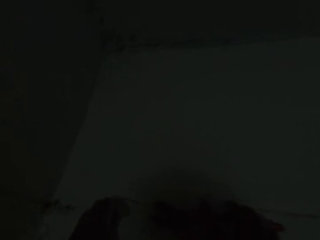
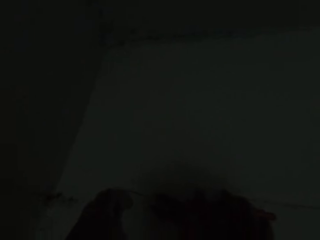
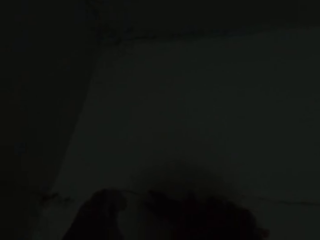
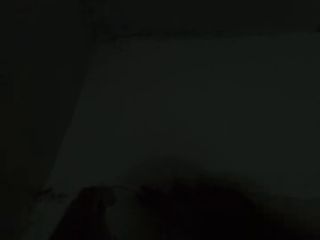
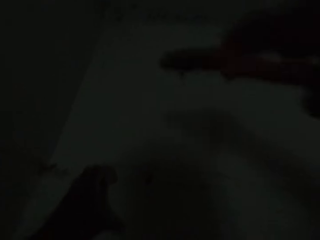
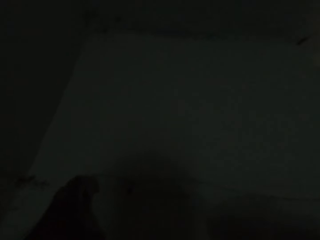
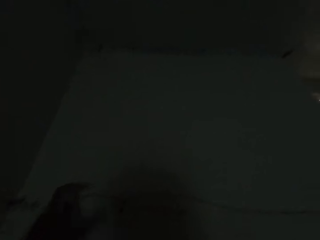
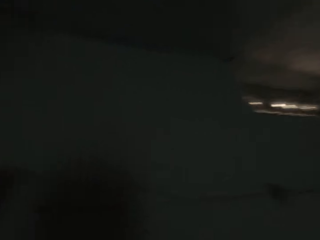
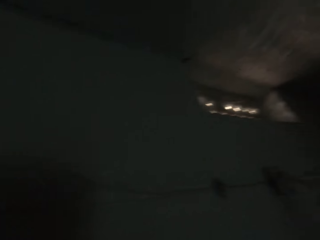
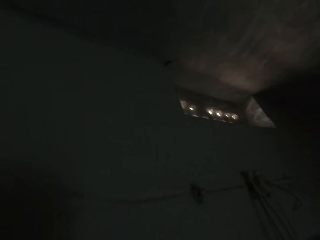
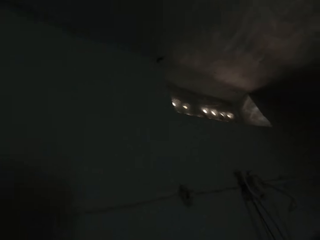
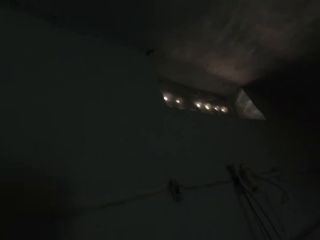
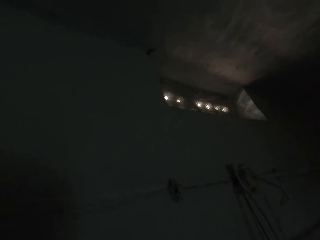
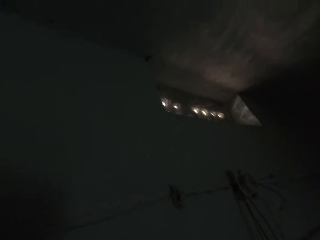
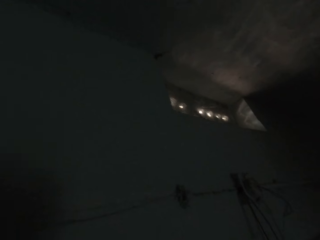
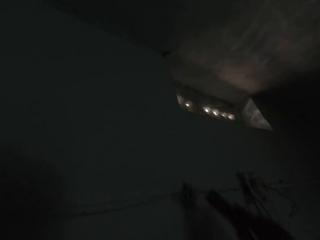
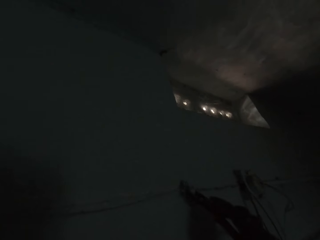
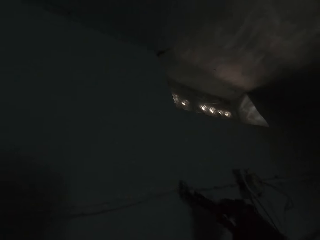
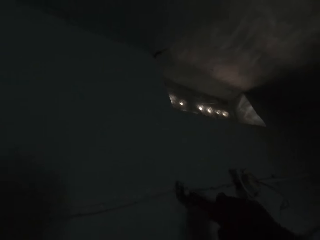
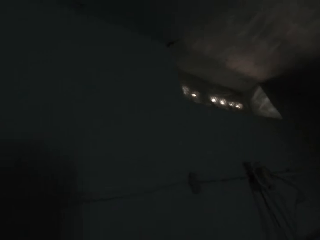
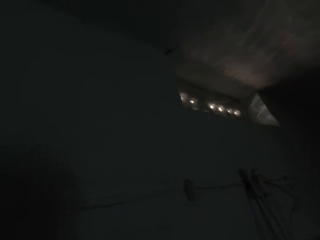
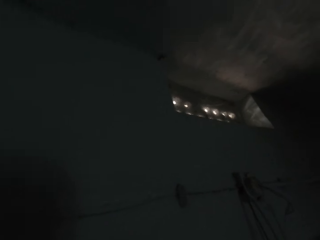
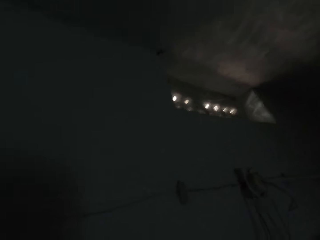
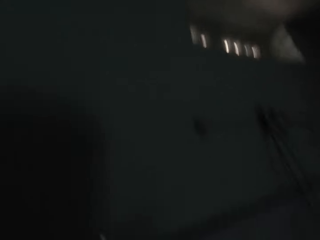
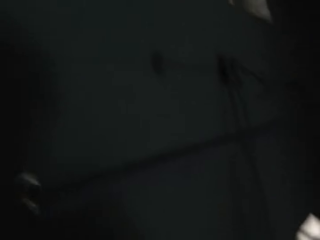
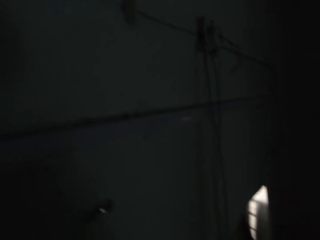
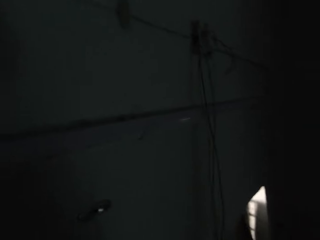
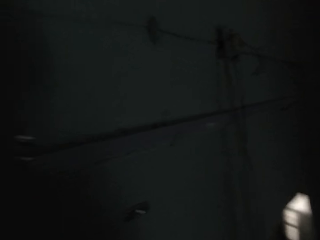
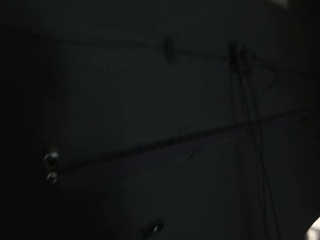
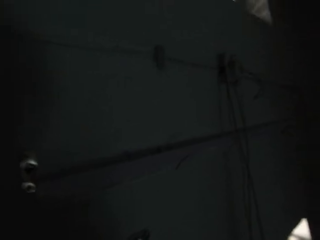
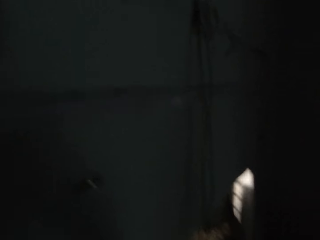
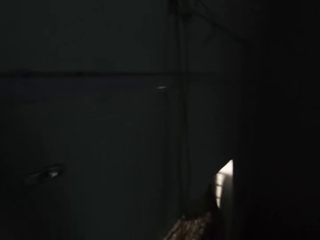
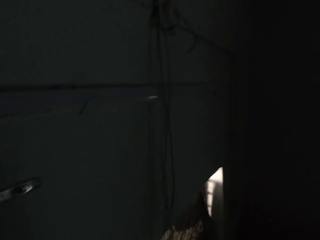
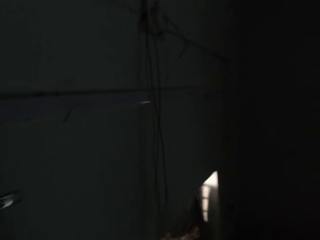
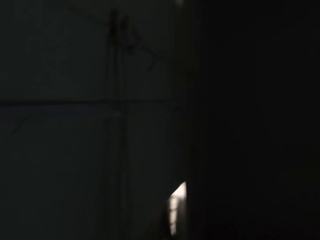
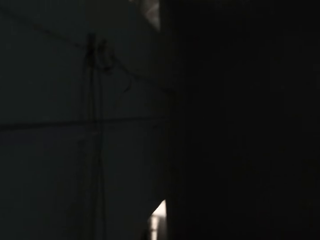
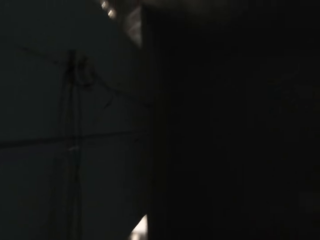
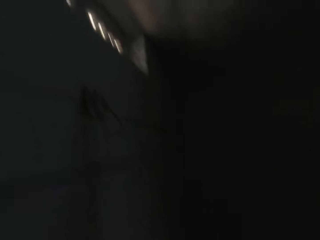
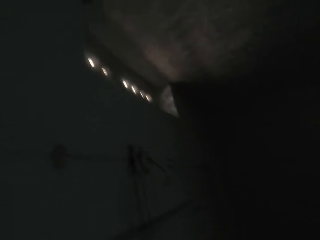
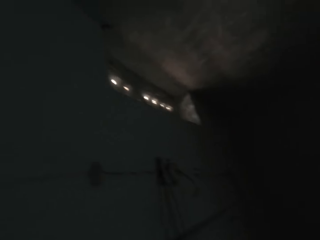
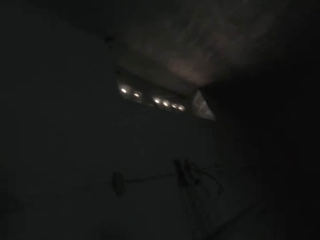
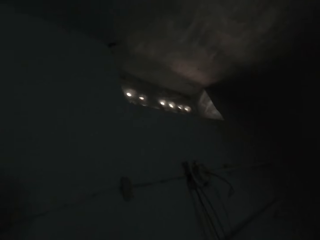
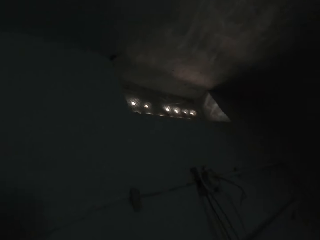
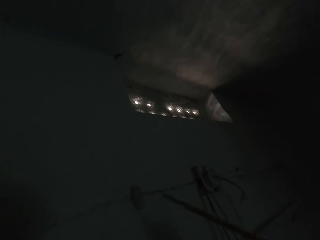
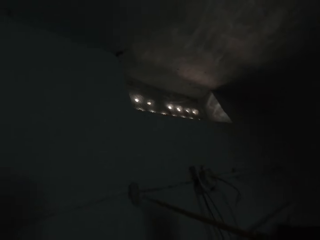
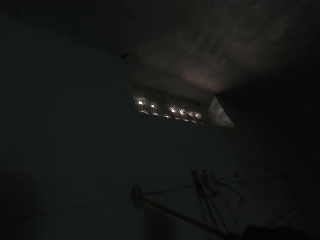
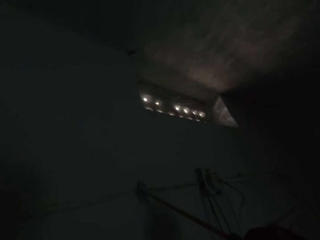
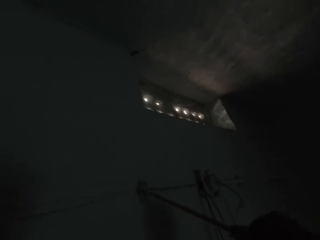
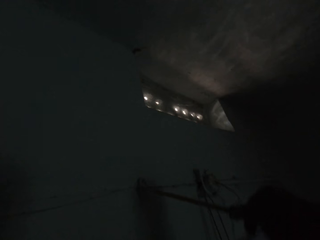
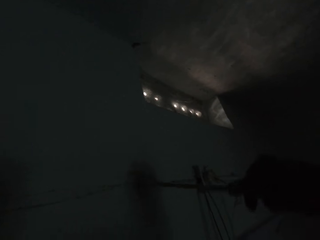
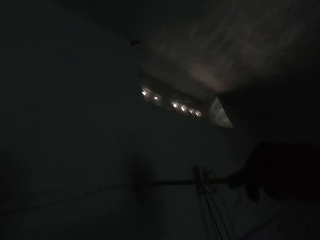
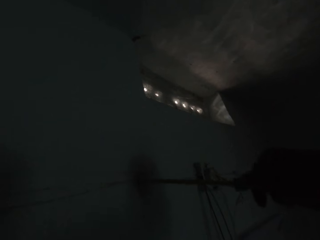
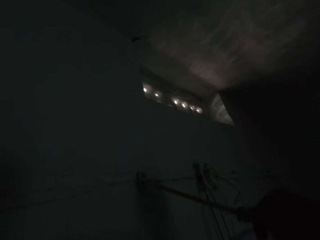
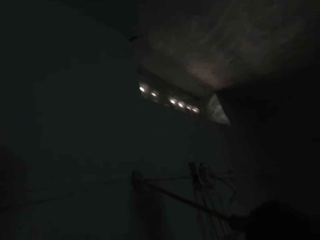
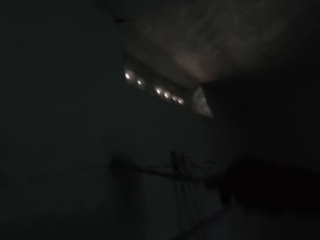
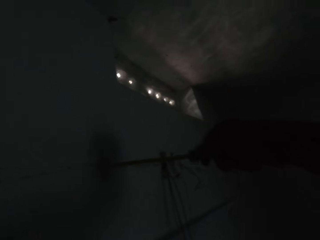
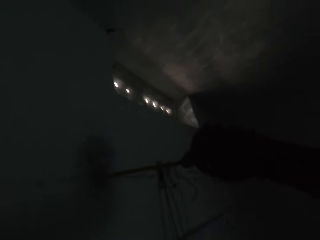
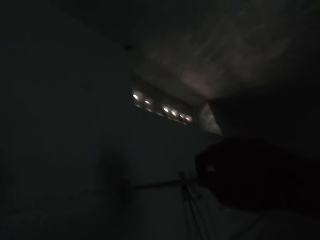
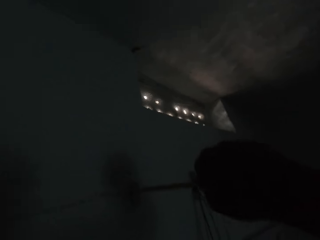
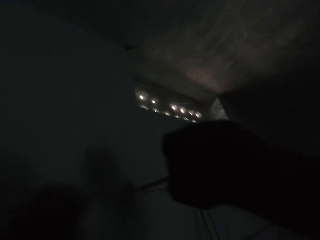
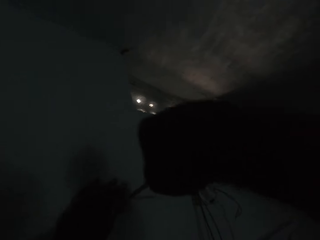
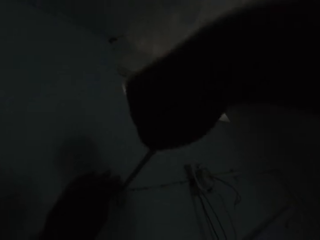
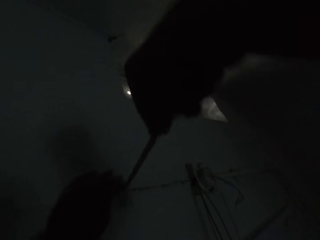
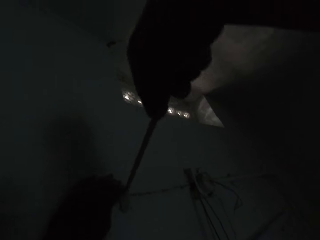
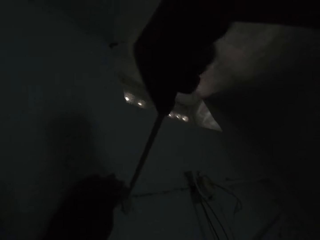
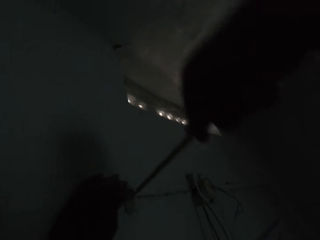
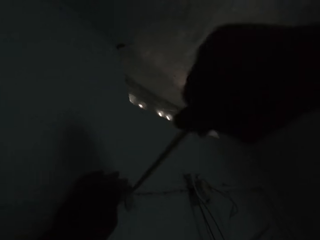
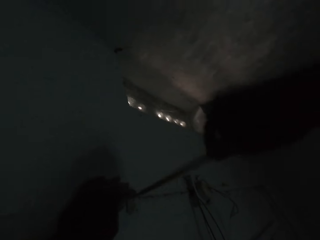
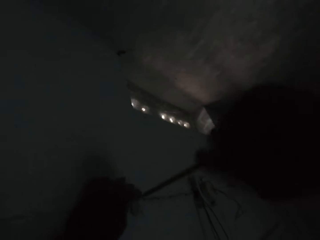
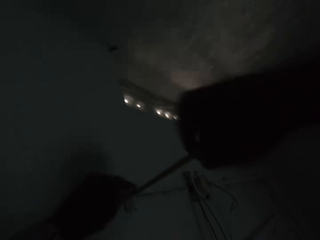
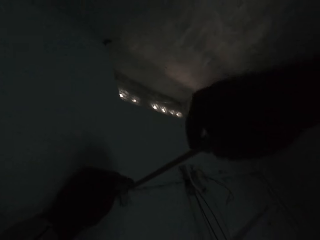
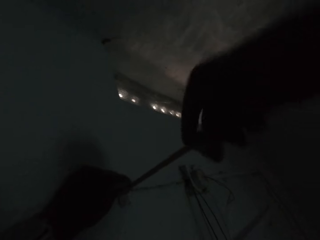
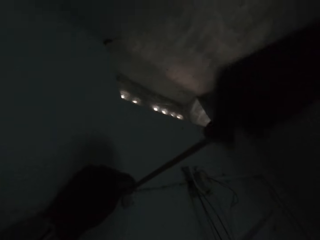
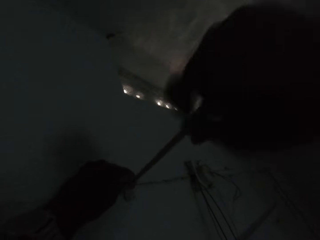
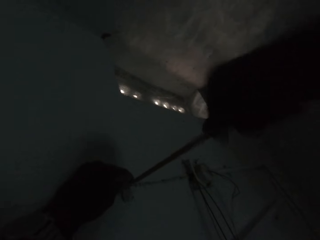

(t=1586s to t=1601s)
The camera wearer removes a screw from the wall with the plier in his right hand. He cuts the cable and looks around. He dismantles a cable holder on the wall with the plier in his right hand. He cuts the cable holder on the wall. He looks around. He unscrews a screw from the wall with the screwdriver in his hands.

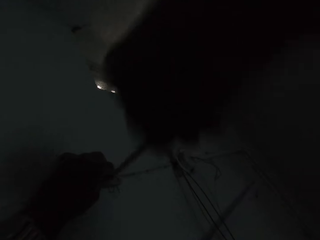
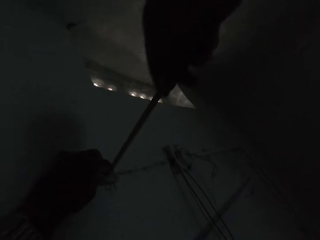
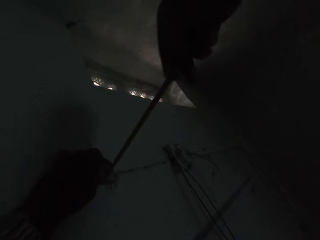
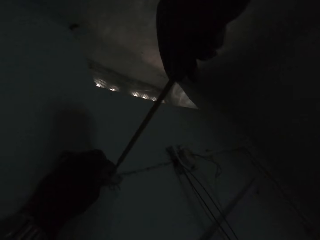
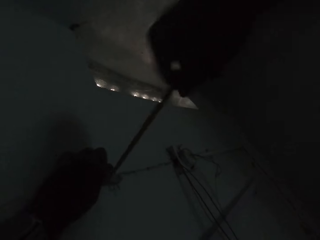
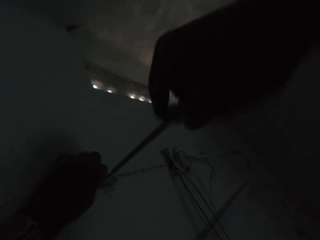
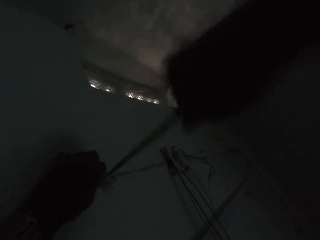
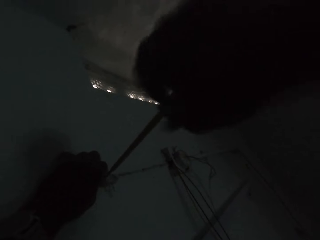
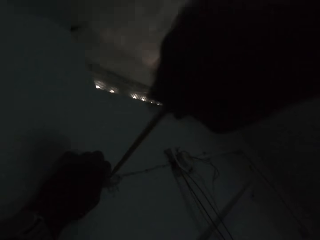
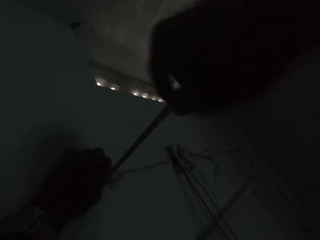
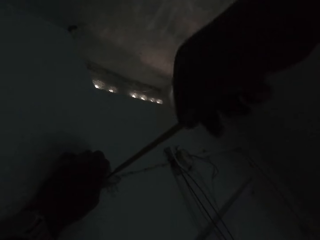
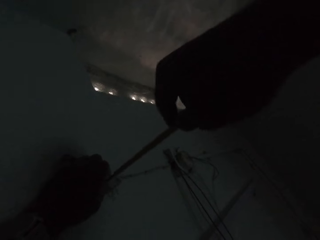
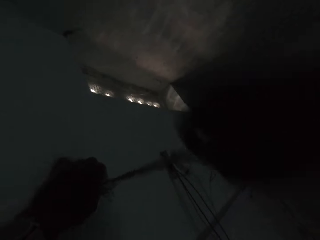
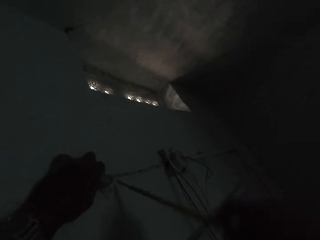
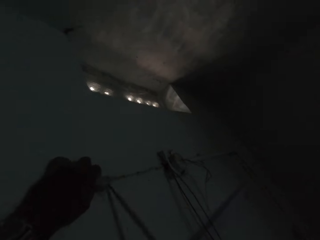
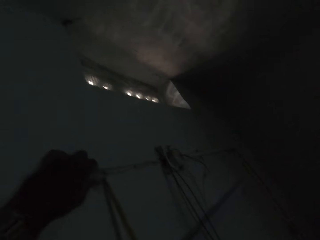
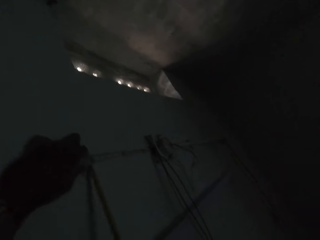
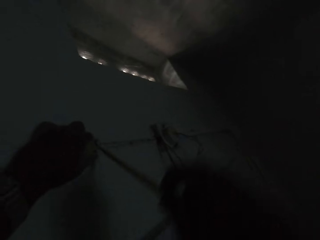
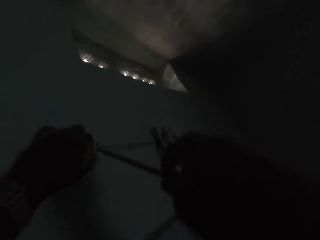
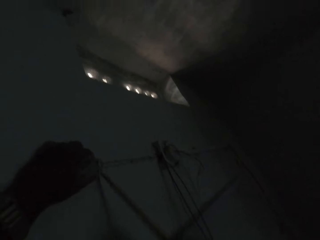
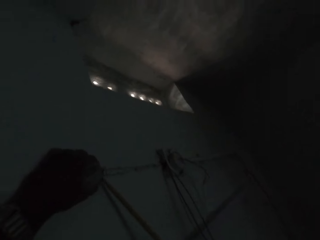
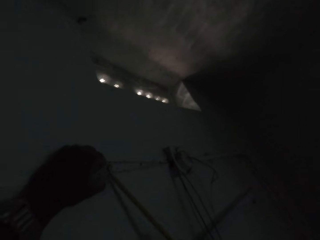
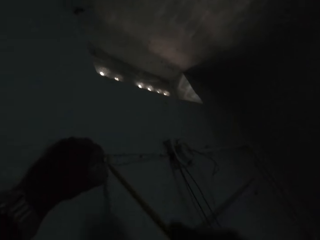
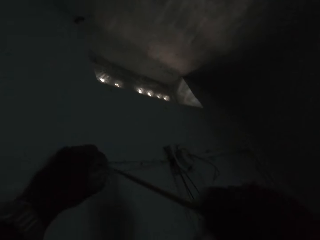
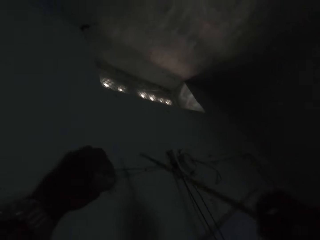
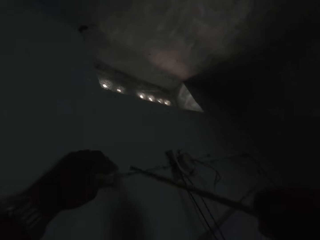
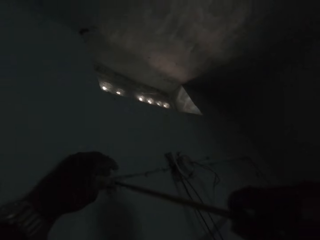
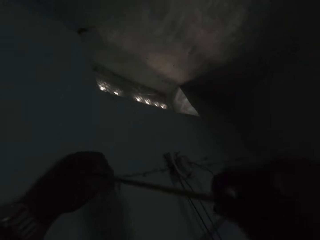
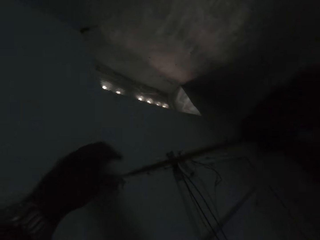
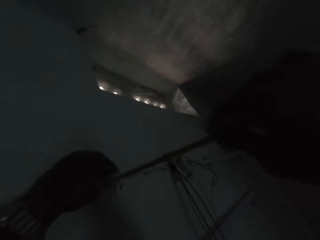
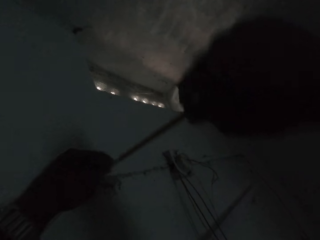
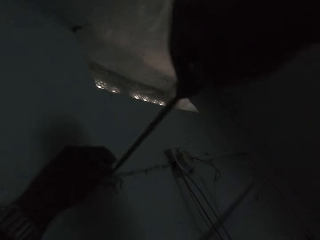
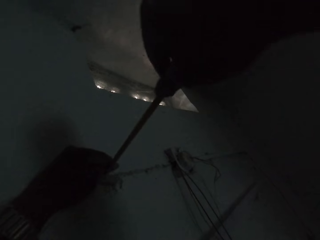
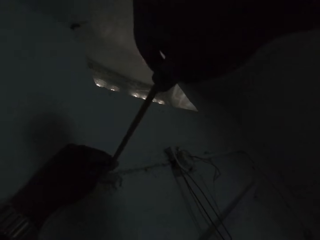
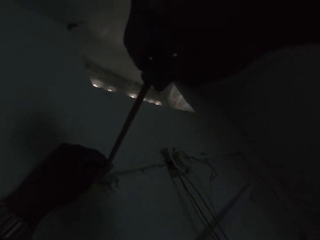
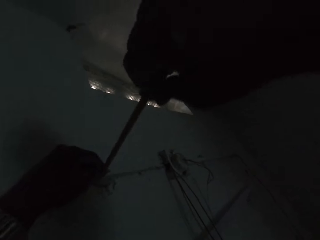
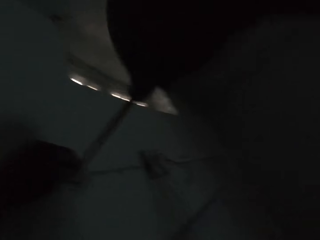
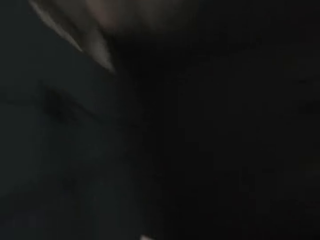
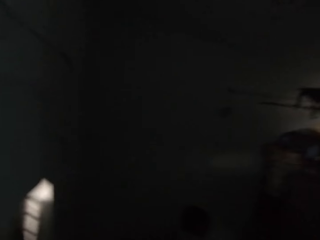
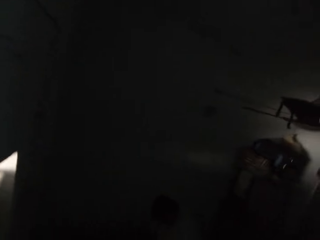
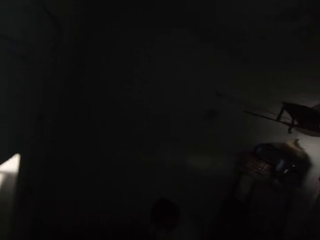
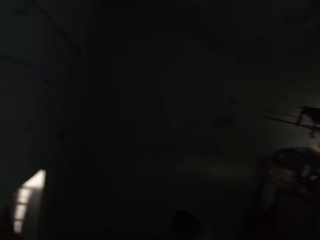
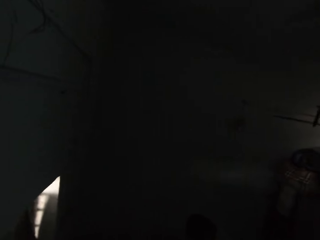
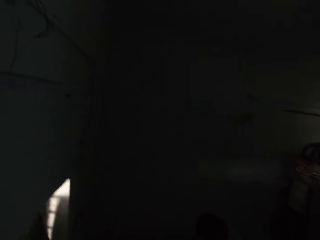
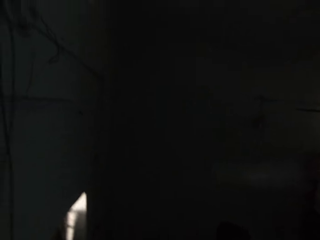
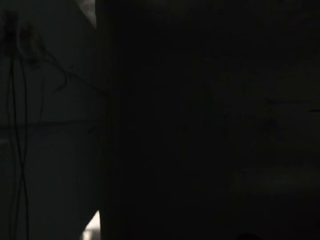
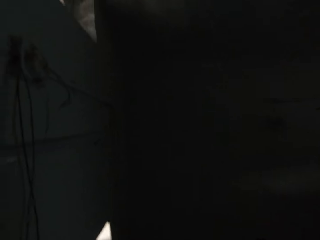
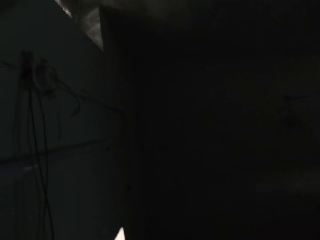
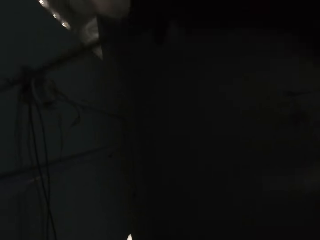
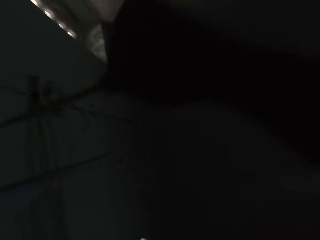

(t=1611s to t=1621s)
The camera wearer tries to remove the cable holder with a screwdriver. They look around.
